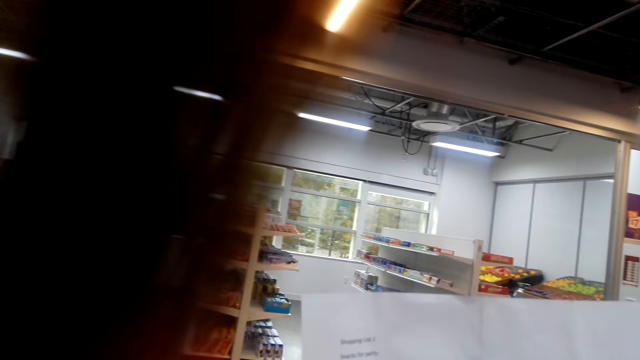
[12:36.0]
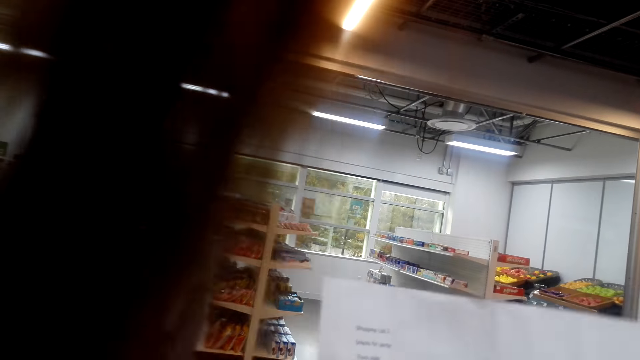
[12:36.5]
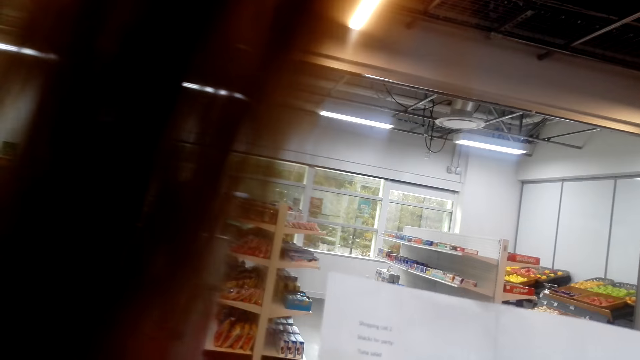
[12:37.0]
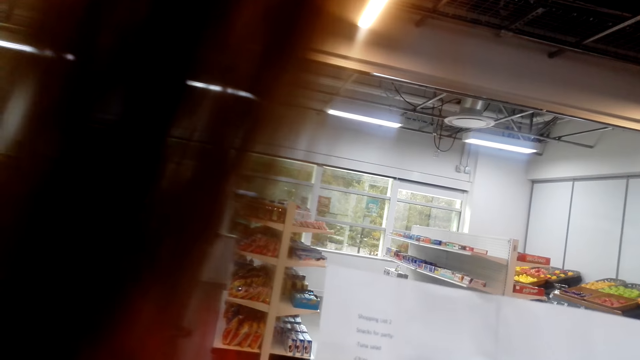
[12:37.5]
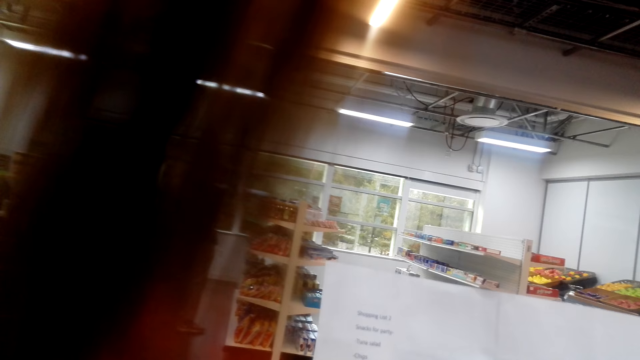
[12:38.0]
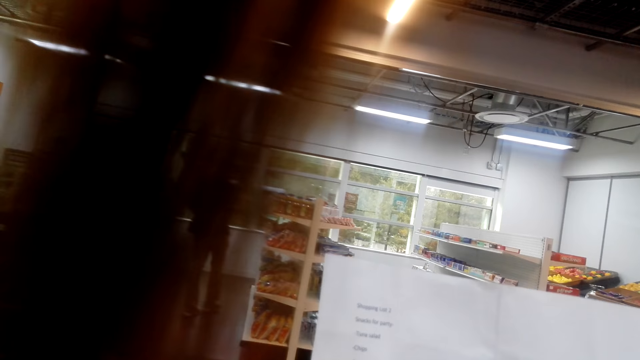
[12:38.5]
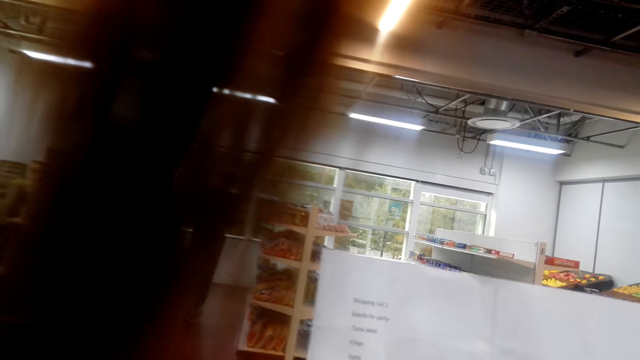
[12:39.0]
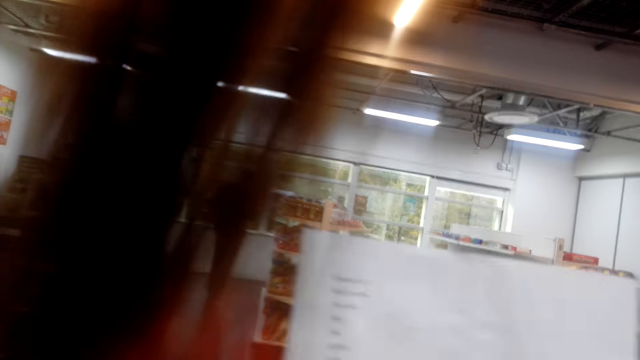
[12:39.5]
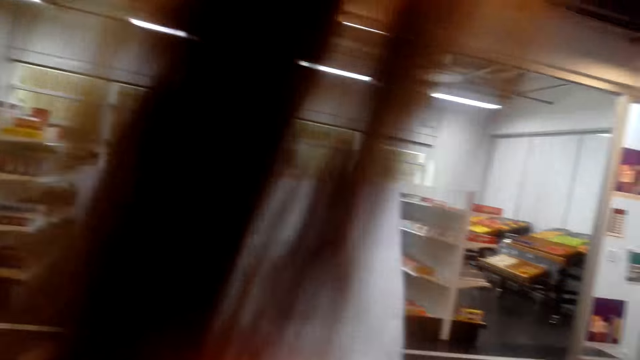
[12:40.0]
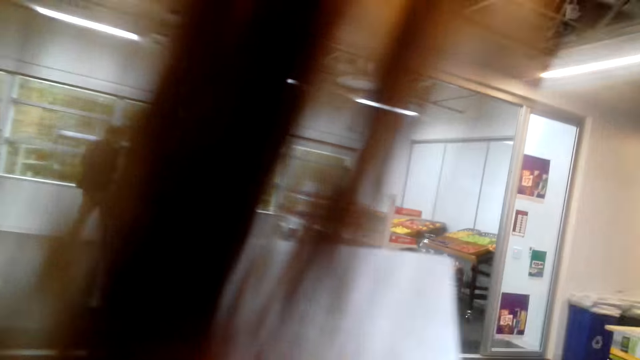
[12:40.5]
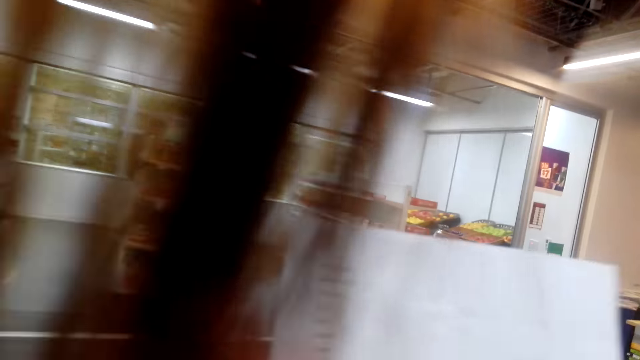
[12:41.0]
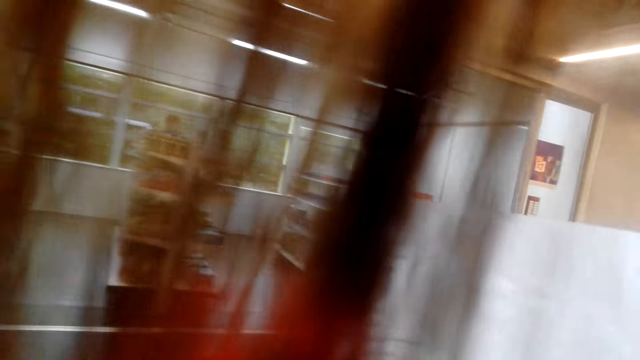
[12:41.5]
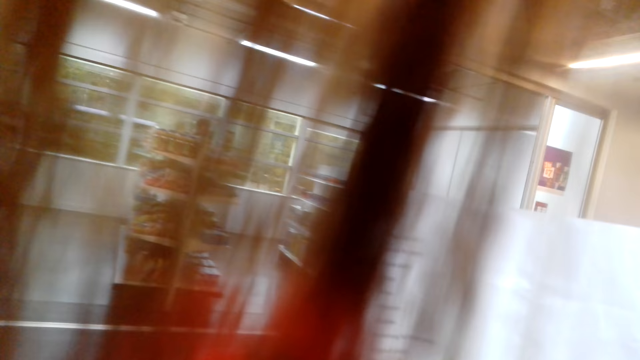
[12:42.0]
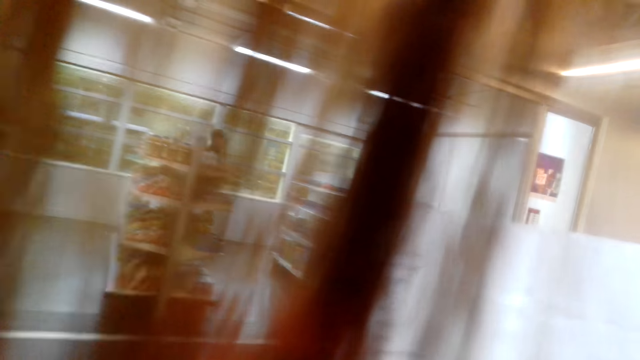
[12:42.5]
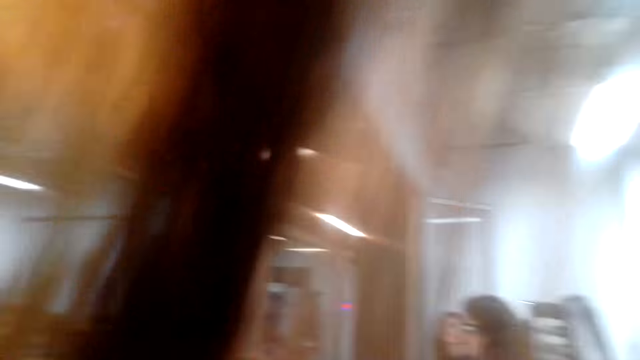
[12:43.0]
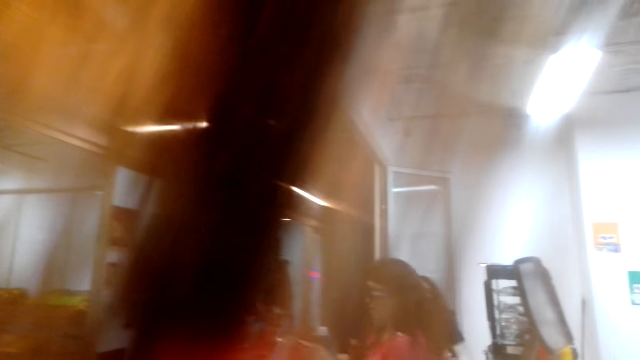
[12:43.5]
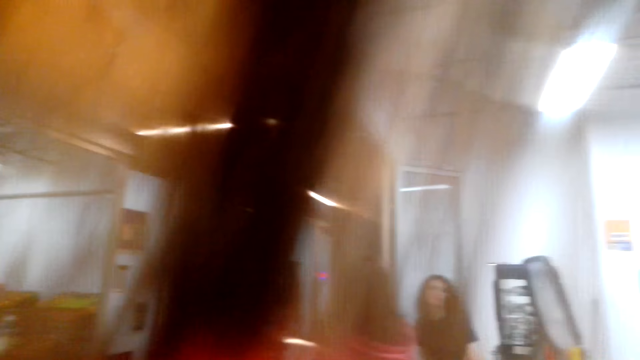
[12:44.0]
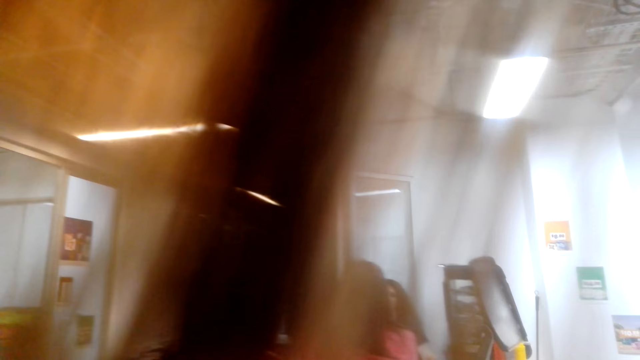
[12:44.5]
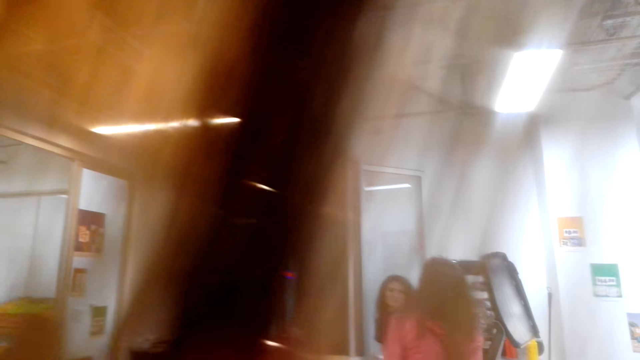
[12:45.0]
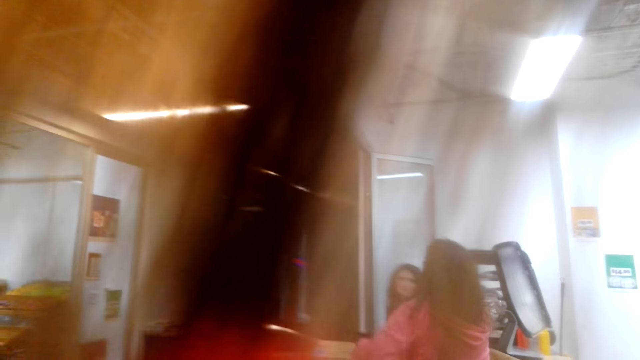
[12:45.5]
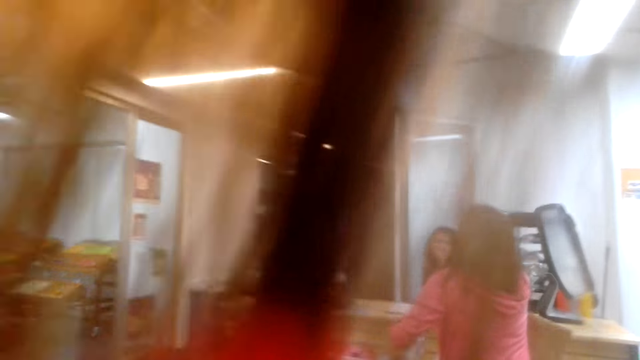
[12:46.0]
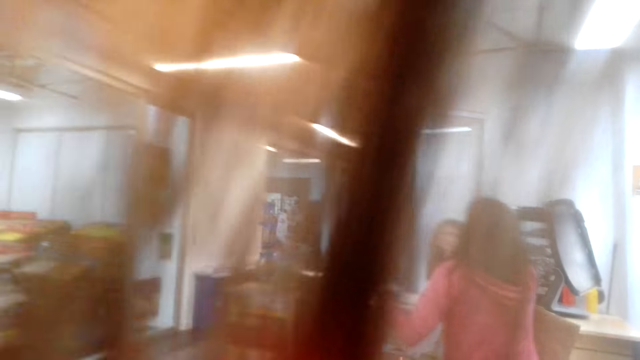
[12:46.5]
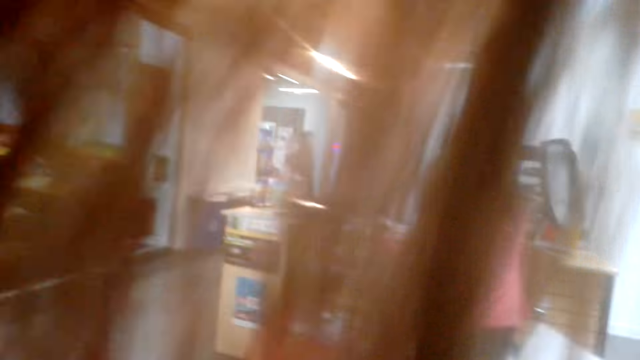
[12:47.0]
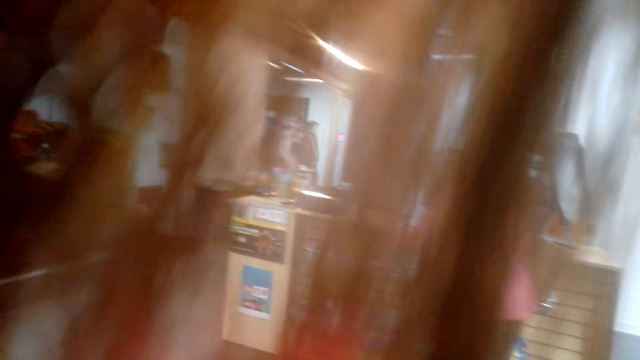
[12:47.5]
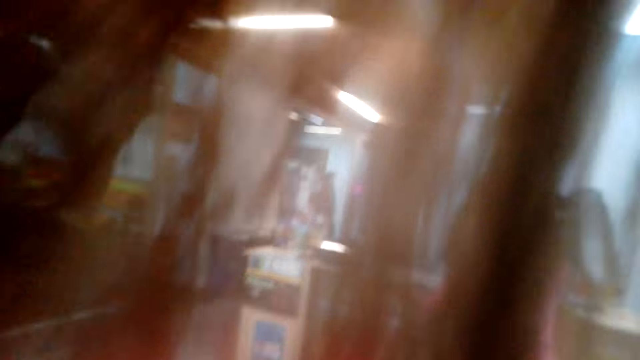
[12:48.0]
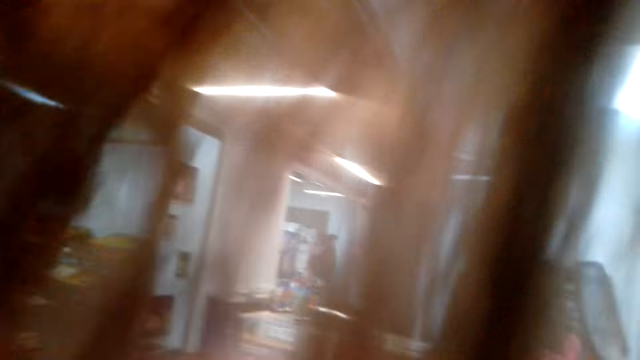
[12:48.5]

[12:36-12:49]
The camera wearer looks at the paper. A man walks on the floor. The camera wearer talks. A lady talks to another lady.

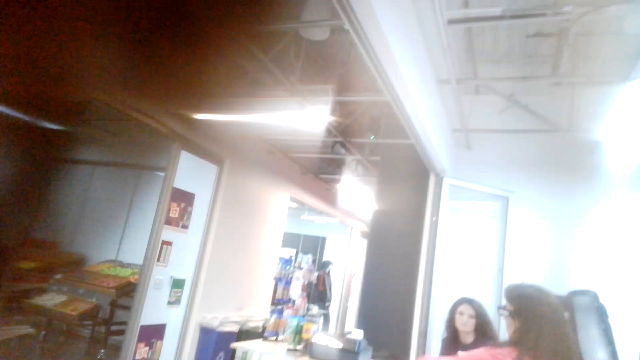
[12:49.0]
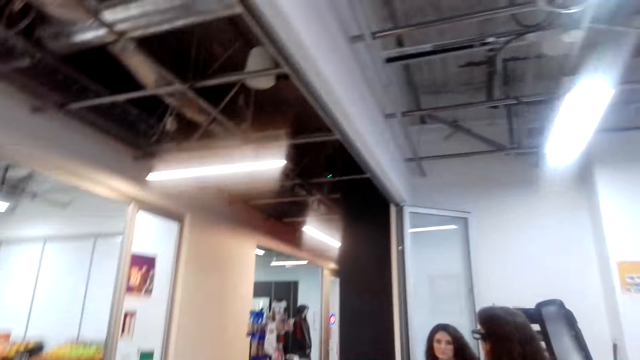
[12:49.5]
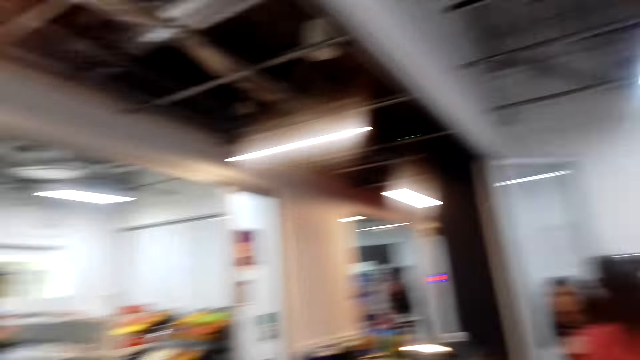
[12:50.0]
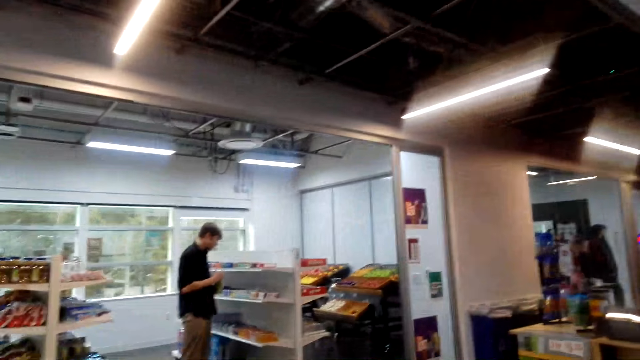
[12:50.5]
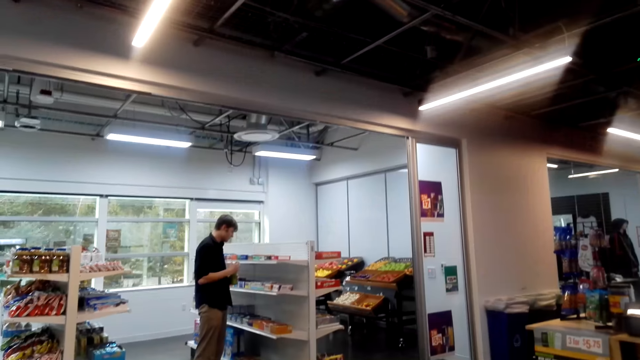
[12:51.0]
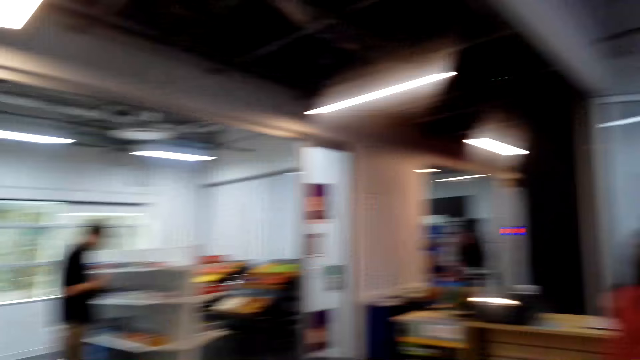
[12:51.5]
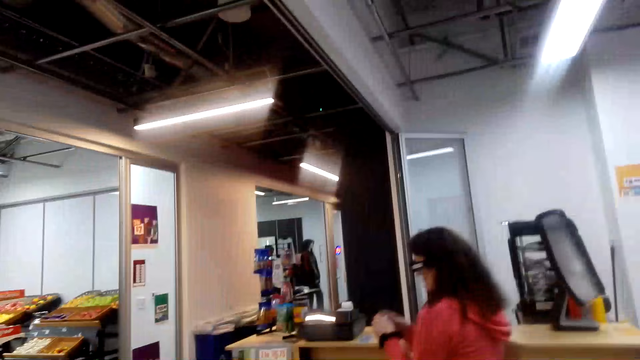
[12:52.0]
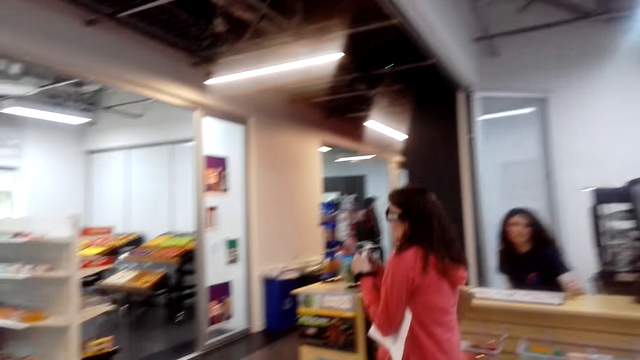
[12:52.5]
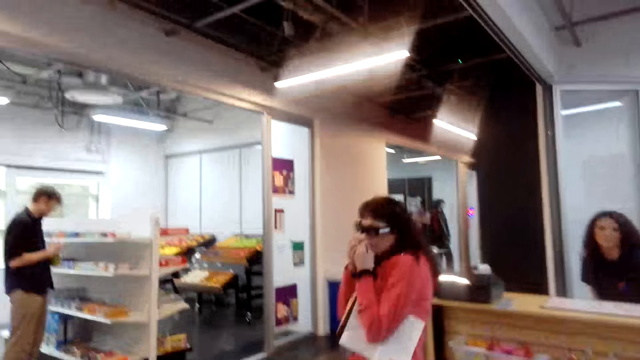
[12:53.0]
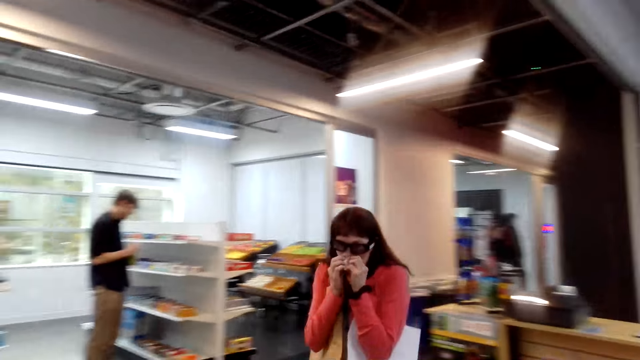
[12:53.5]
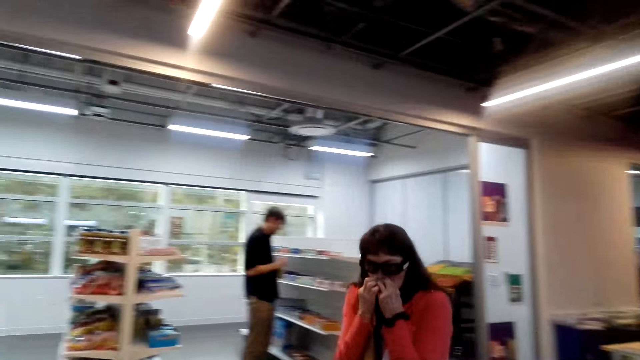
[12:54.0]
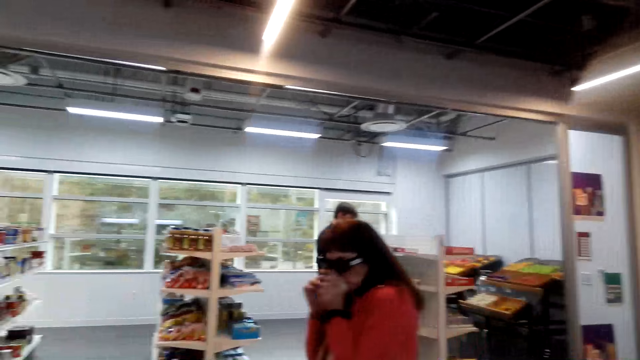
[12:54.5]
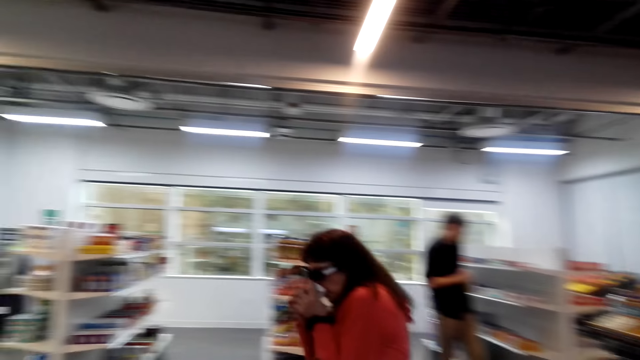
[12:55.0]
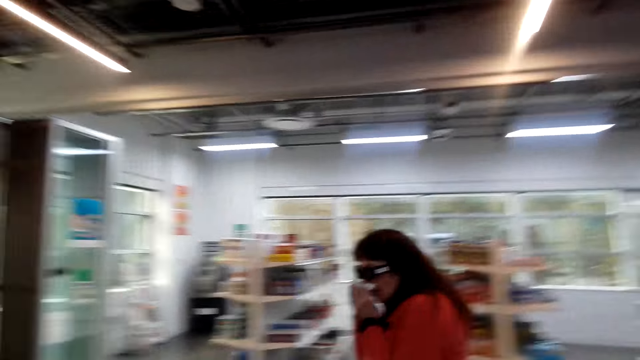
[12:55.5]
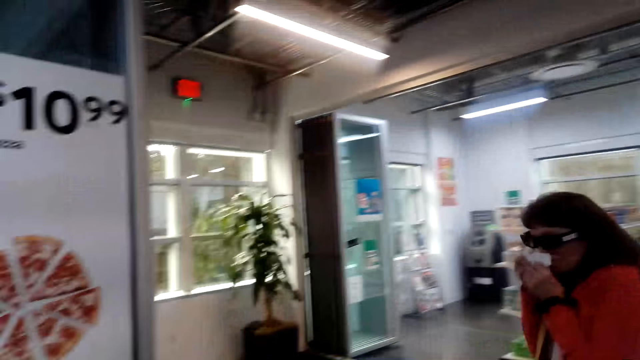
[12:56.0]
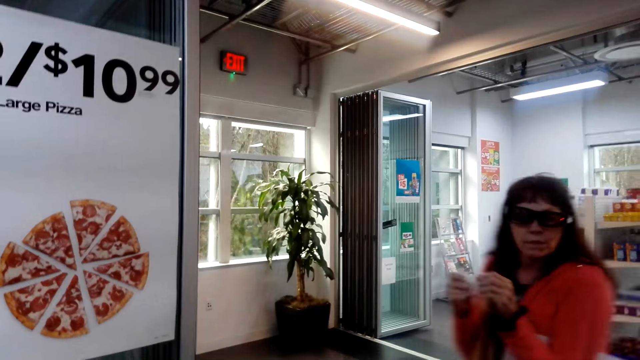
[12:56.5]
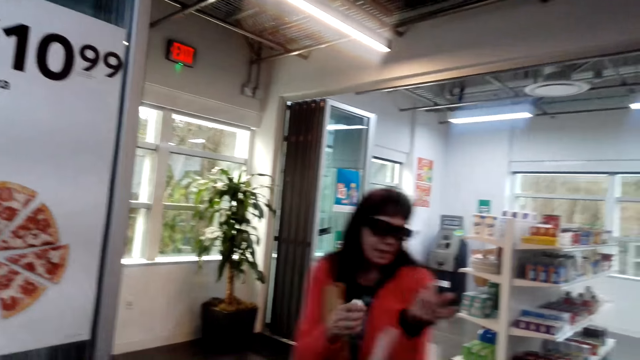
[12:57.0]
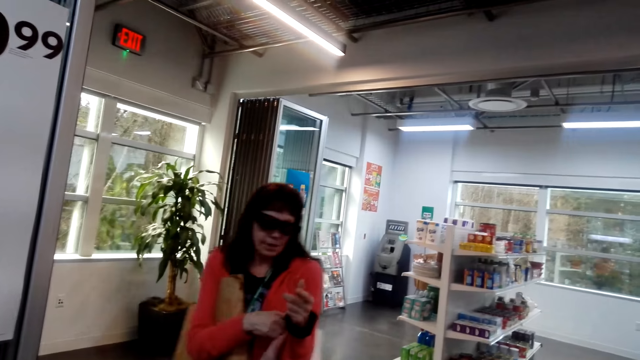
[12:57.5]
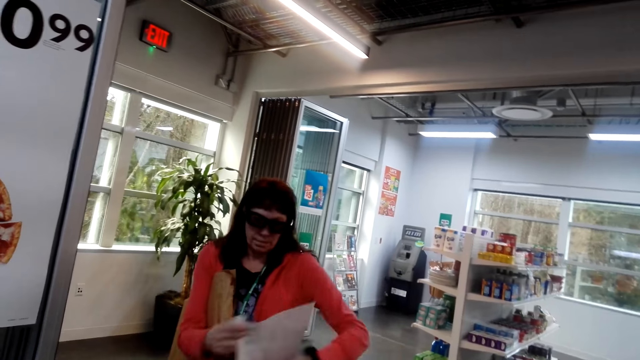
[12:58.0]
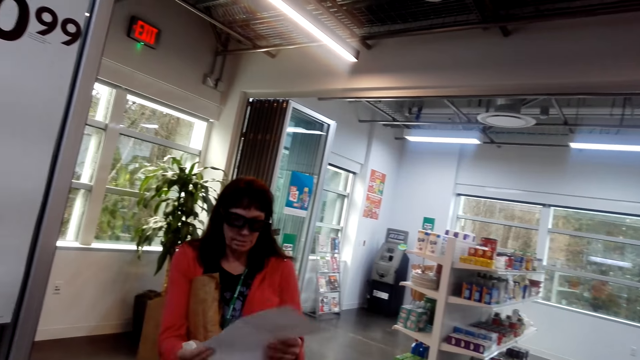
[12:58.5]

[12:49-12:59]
The camera wearer talks. A lady walks on the floor. She cleans her nose and walks on the floor. The lady talks to the camera wearer holding her paper.
